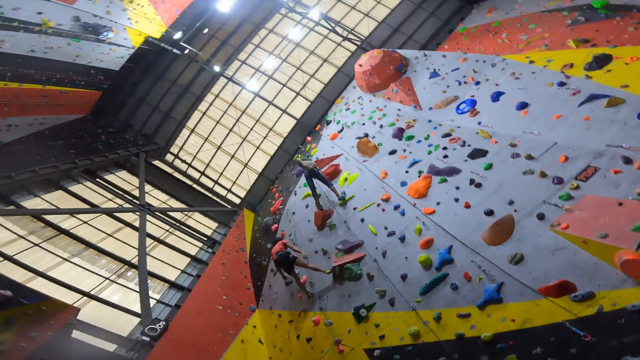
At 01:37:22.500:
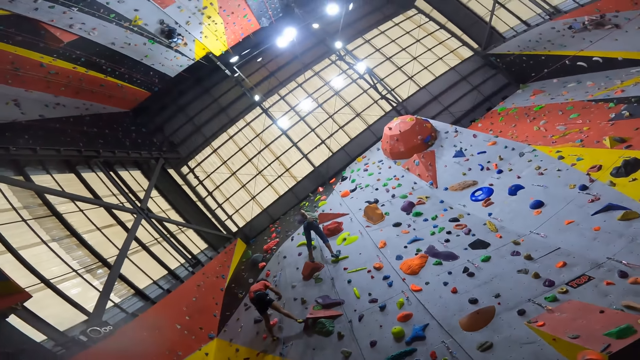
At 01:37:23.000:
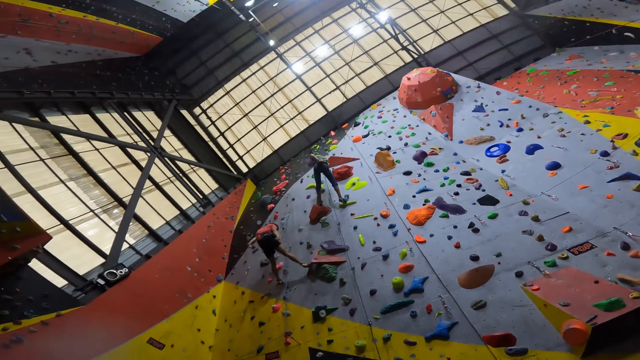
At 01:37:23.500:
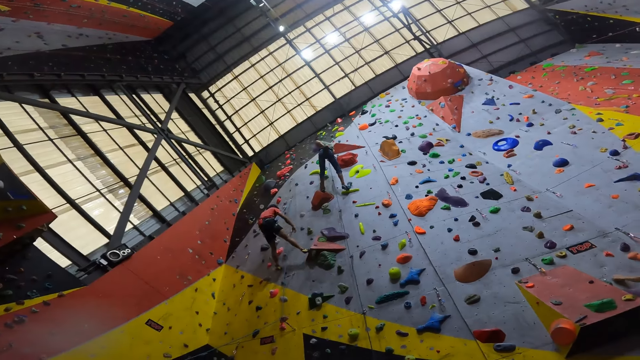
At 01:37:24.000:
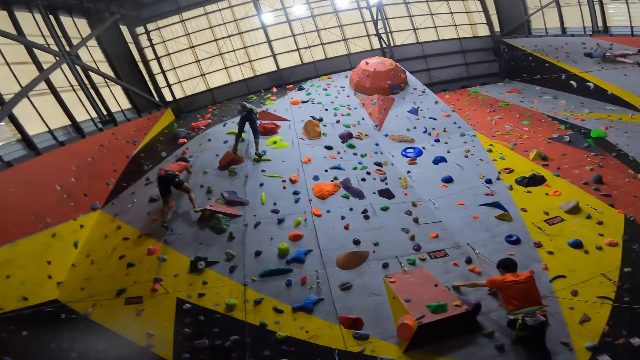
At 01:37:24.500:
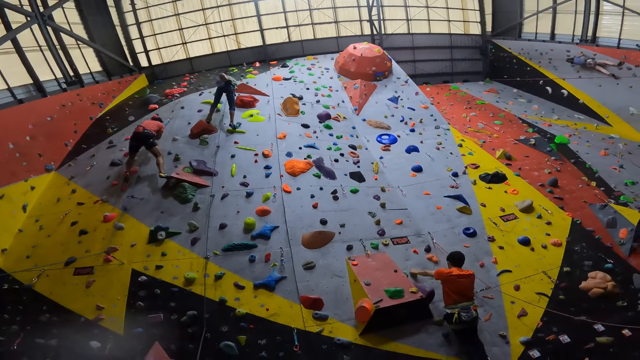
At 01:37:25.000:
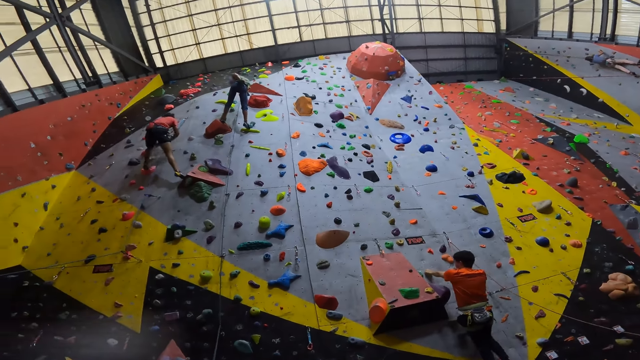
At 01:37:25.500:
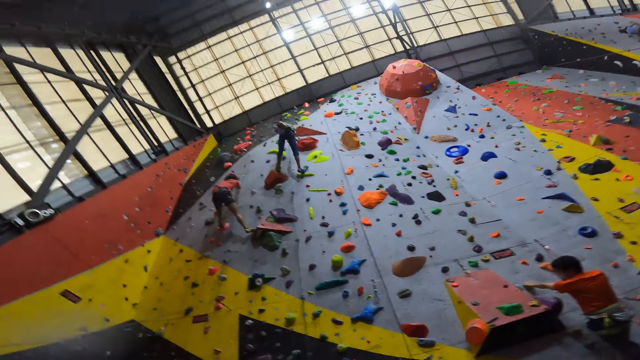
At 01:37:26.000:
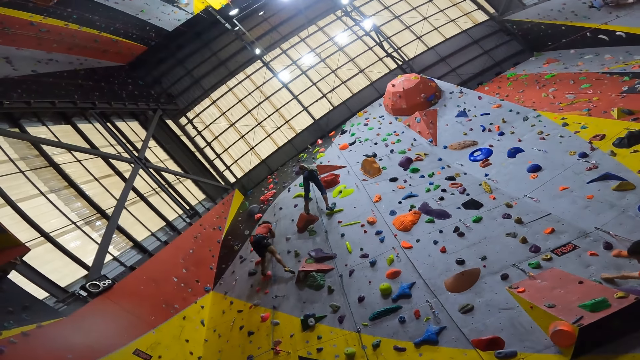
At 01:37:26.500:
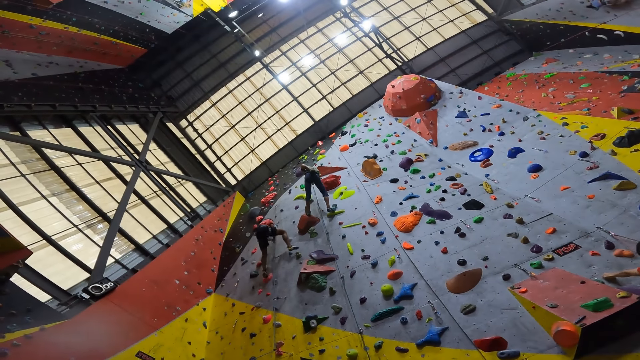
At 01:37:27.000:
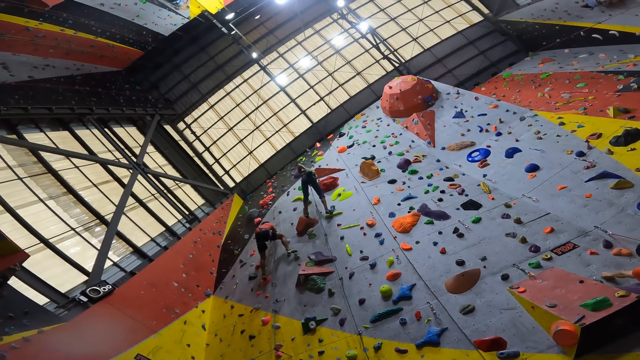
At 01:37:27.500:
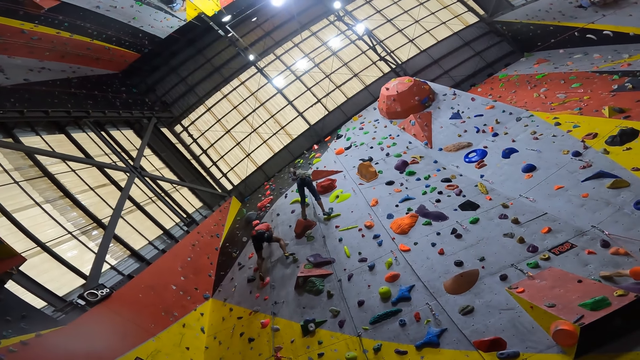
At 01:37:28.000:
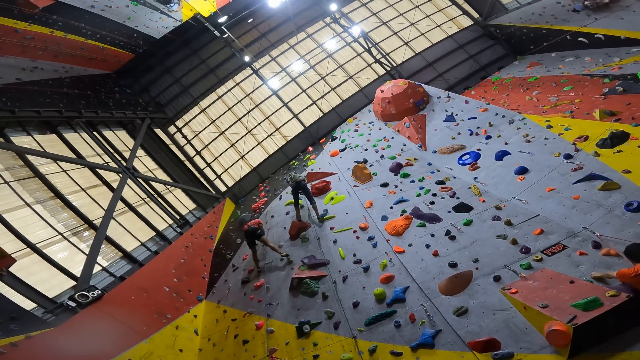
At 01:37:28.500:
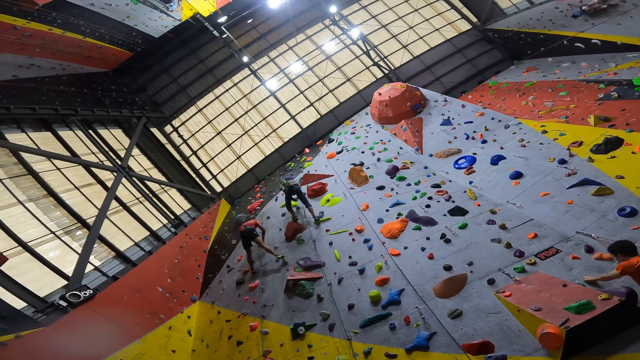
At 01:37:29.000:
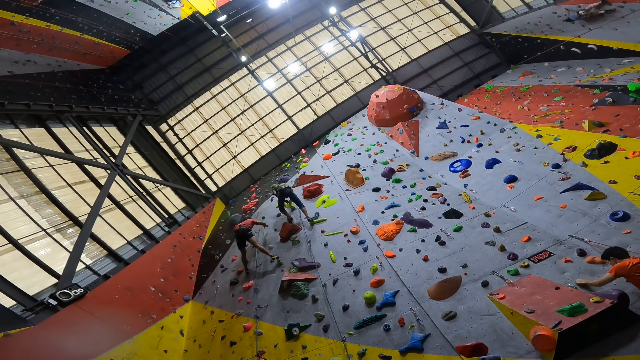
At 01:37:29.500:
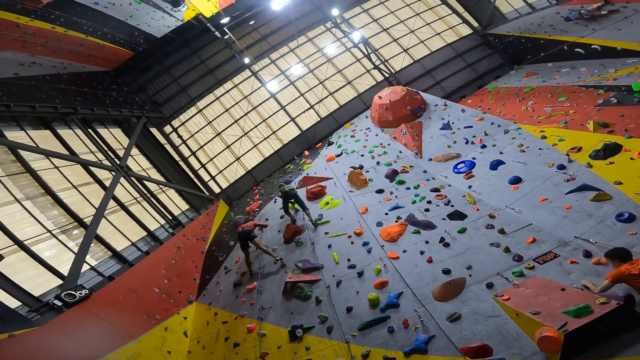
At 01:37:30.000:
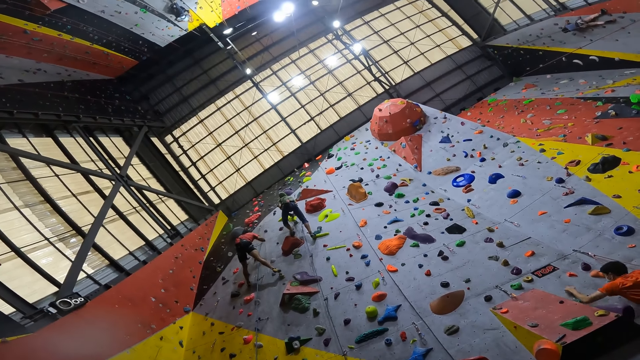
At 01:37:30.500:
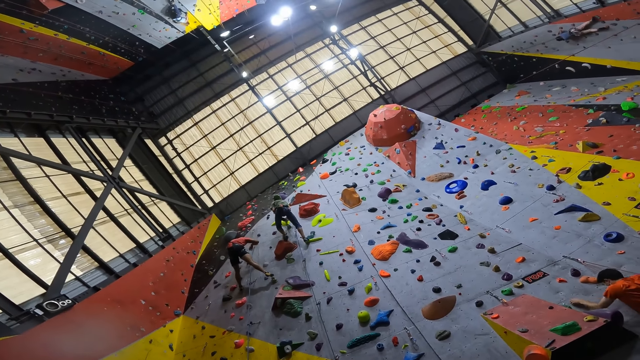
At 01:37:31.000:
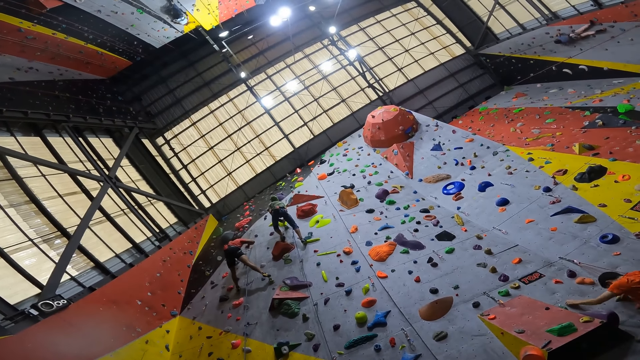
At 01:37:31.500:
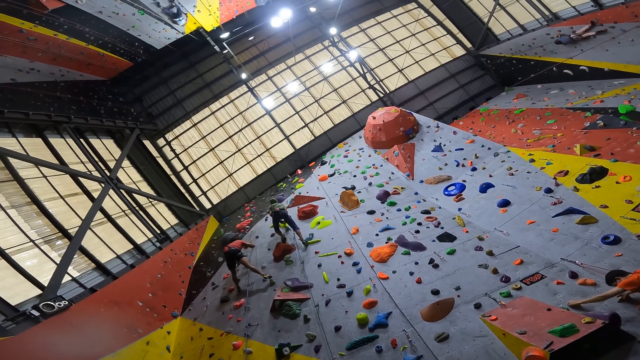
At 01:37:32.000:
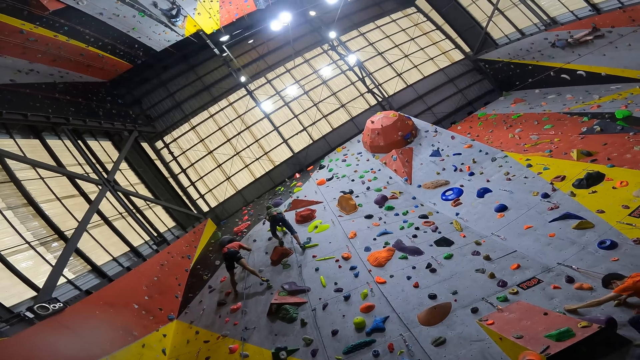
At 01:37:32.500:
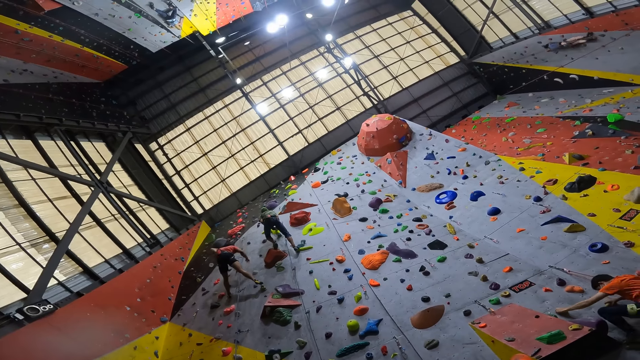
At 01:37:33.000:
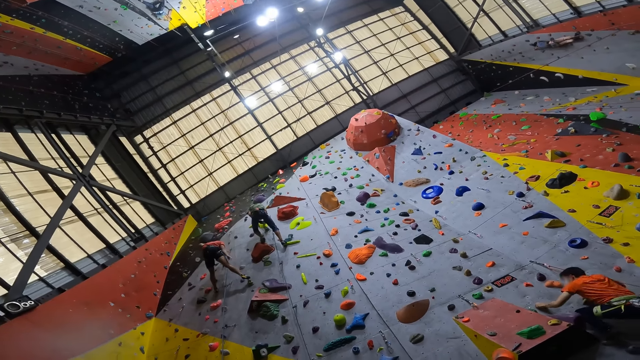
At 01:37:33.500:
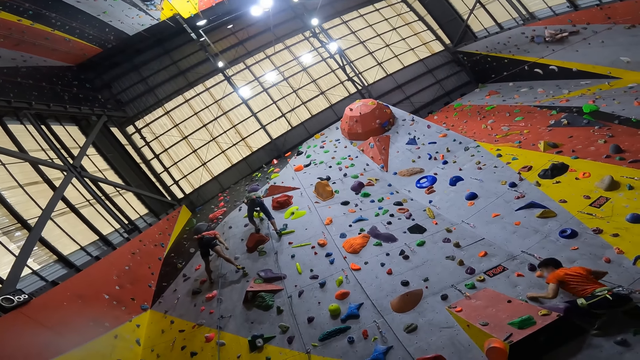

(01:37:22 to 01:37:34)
The person climbs the climbing wall. A man climbs the climbing wall.

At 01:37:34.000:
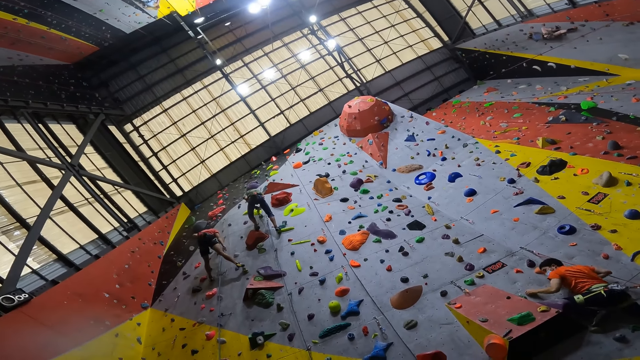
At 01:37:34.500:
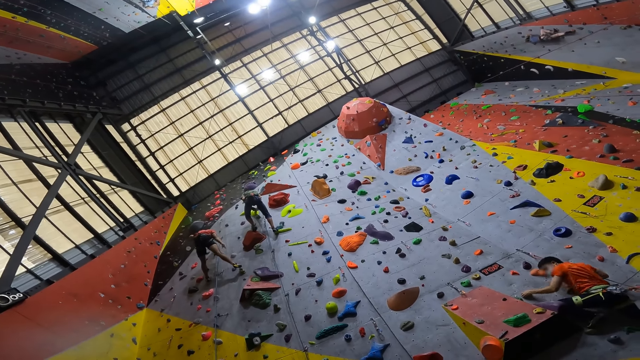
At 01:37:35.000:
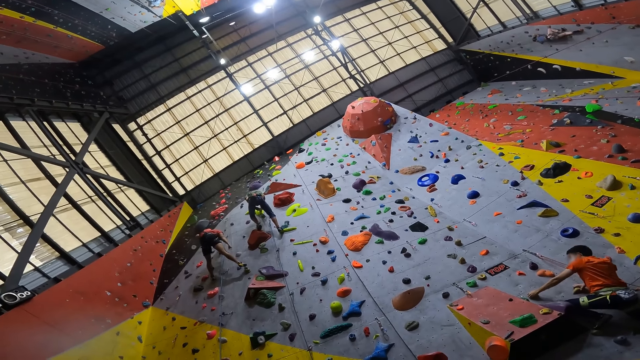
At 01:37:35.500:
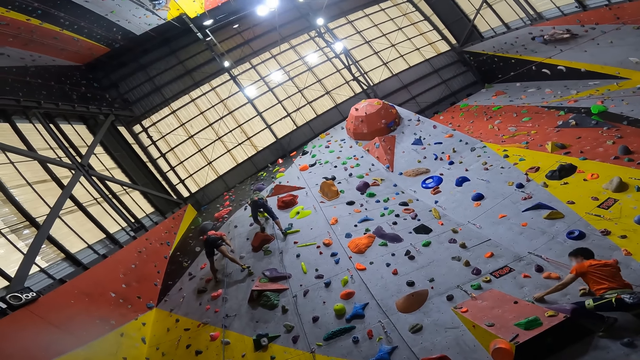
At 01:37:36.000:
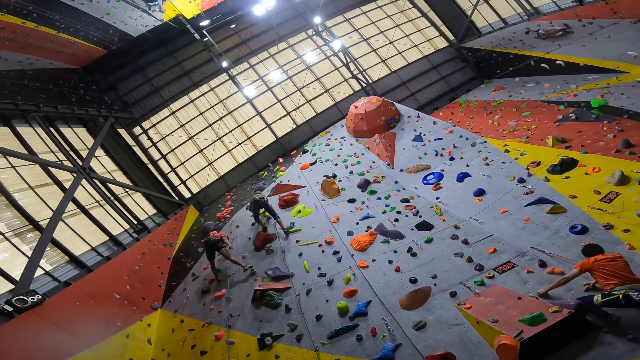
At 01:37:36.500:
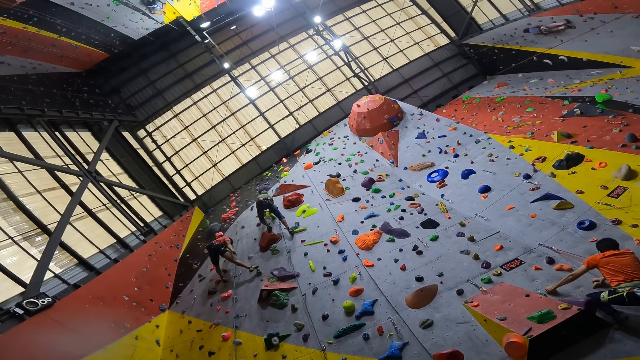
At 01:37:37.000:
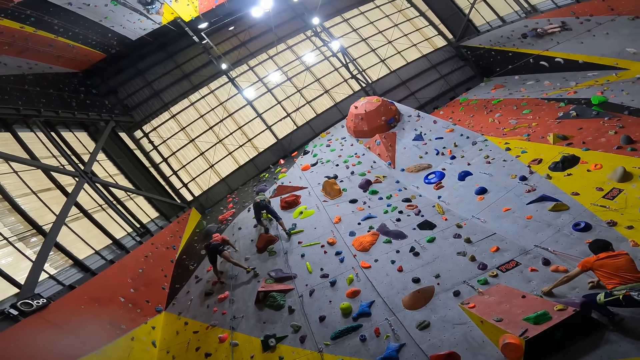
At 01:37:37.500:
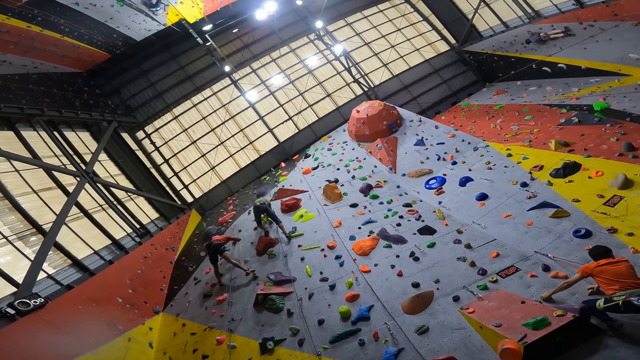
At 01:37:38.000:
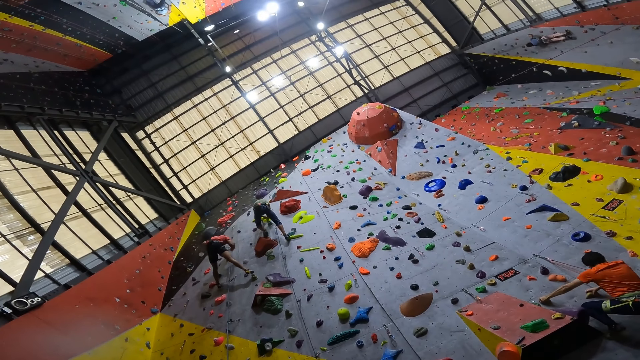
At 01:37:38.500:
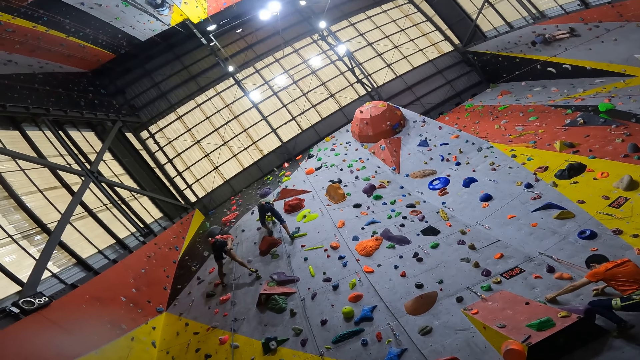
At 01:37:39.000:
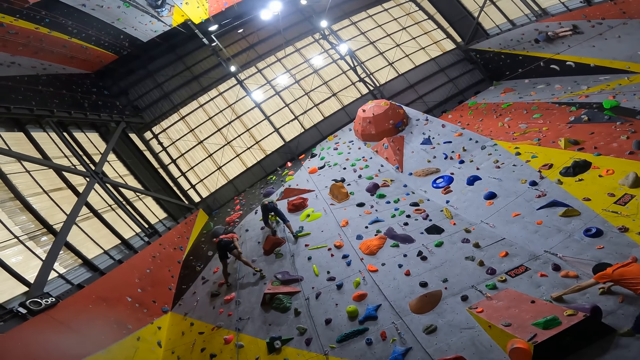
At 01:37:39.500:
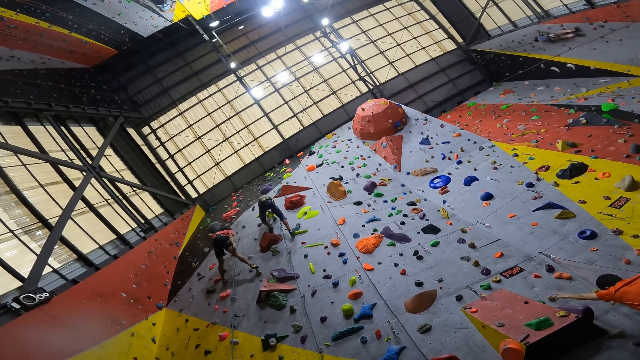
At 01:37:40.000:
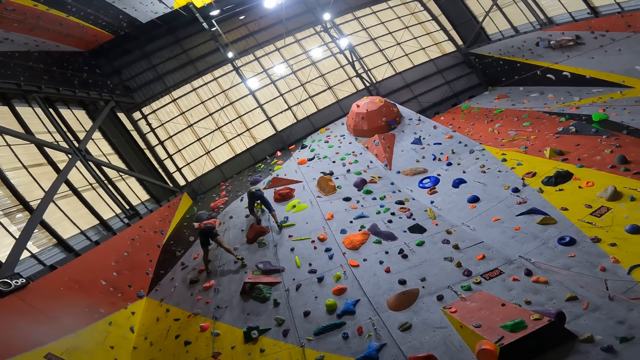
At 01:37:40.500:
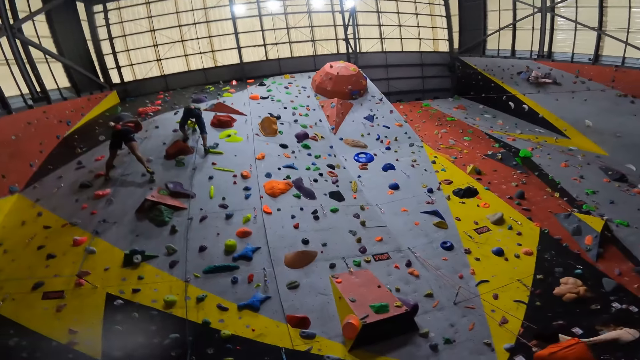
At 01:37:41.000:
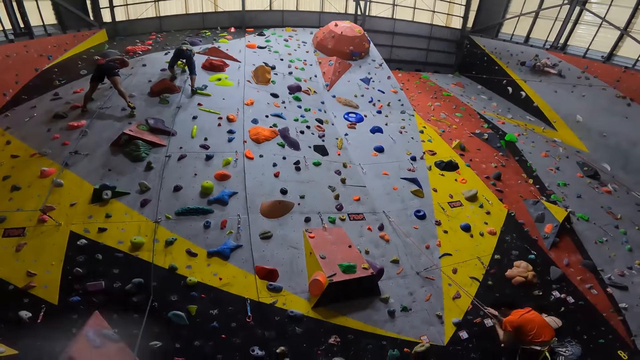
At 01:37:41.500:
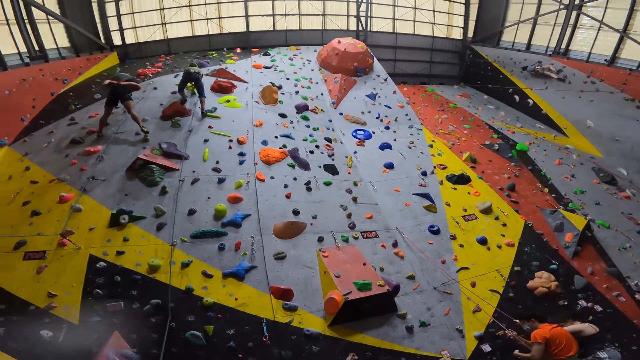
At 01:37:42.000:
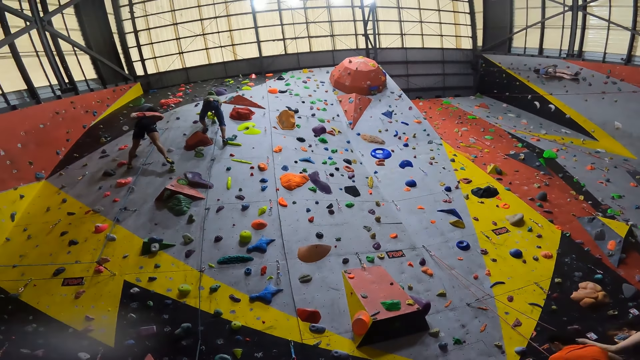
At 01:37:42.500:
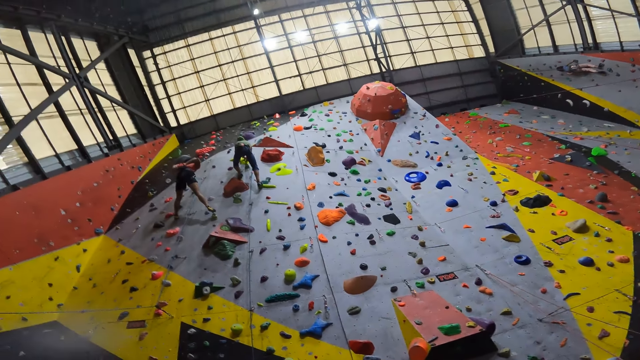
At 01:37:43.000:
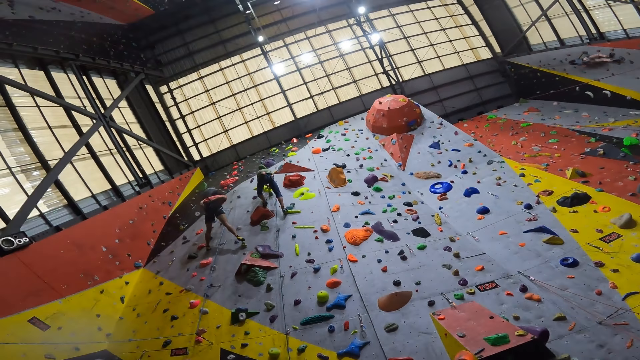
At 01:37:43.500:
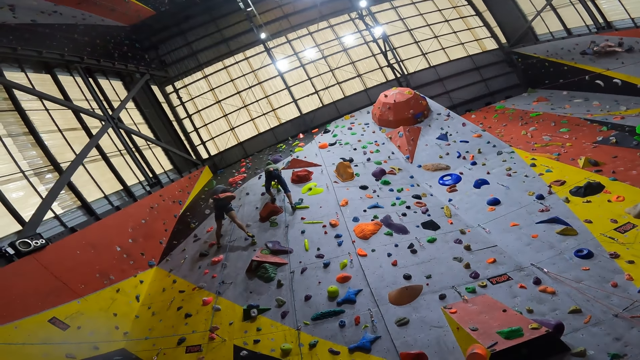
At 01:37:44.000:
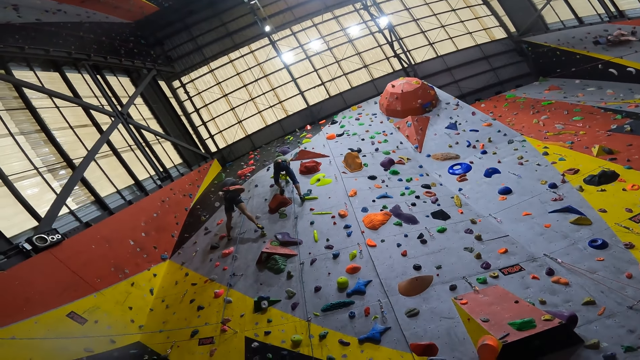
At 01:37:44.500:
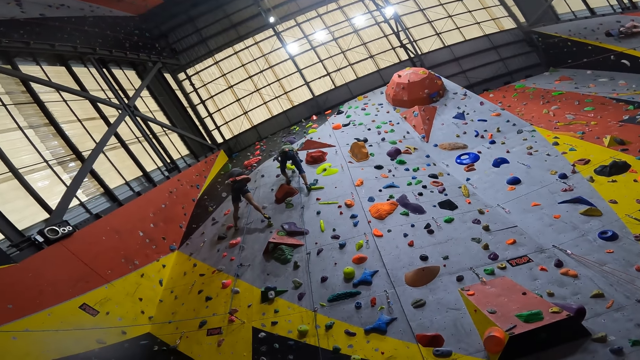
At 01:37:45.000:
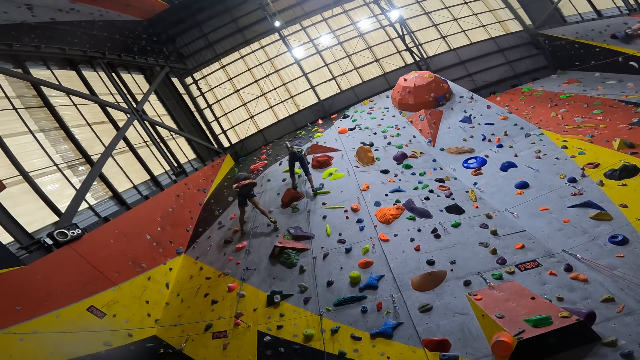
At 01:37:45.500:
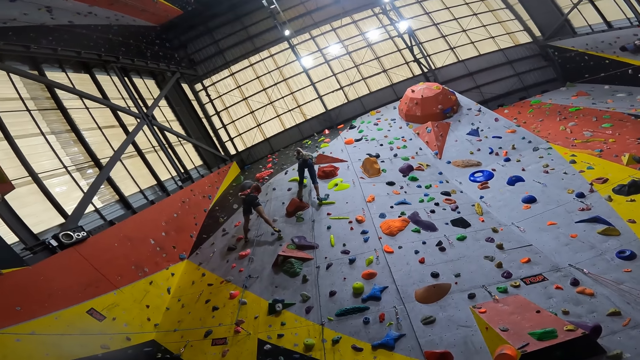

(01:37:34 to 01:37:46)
The man climbs down the climbing wall.
